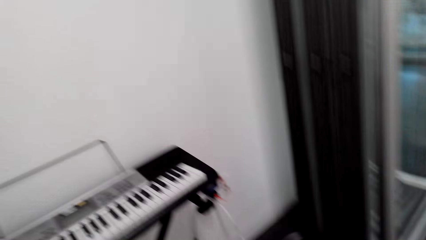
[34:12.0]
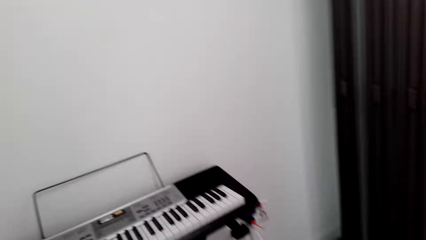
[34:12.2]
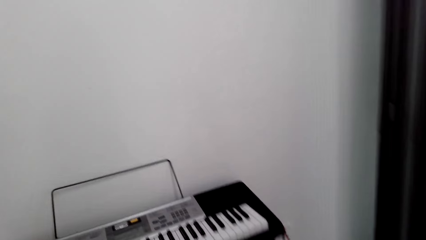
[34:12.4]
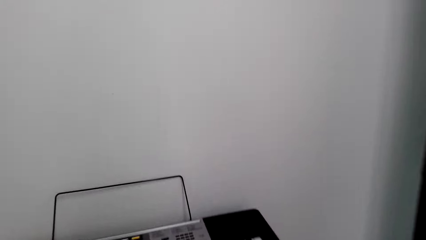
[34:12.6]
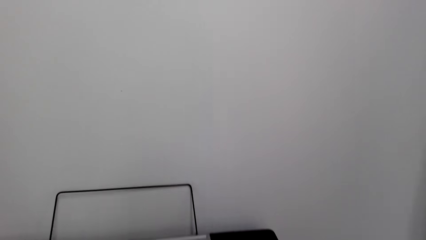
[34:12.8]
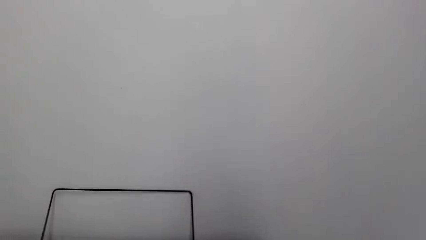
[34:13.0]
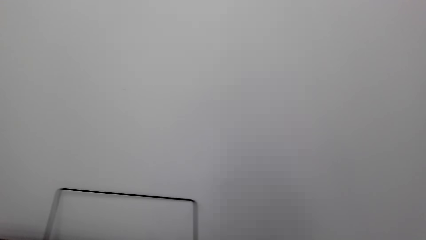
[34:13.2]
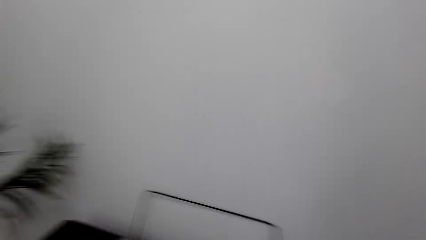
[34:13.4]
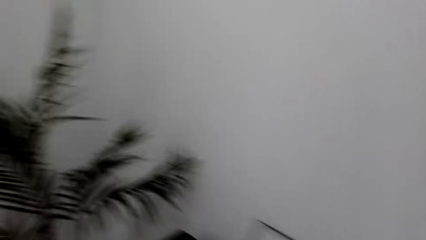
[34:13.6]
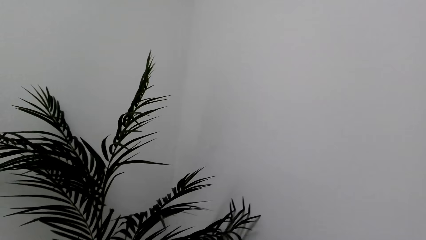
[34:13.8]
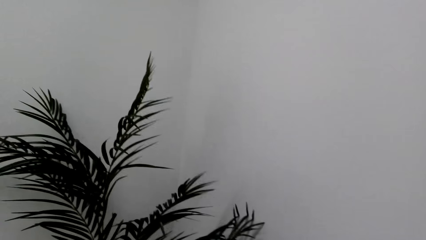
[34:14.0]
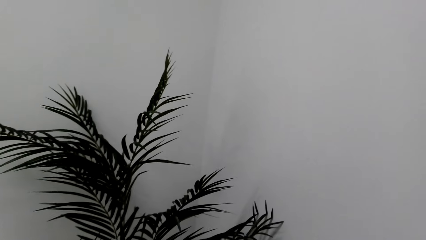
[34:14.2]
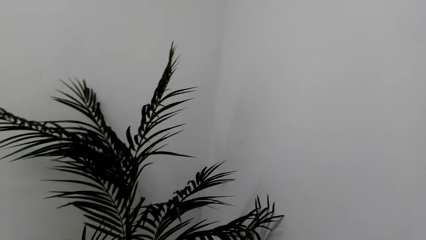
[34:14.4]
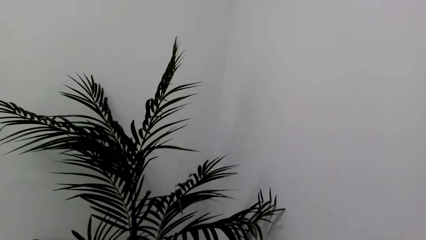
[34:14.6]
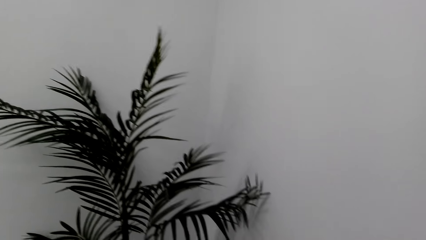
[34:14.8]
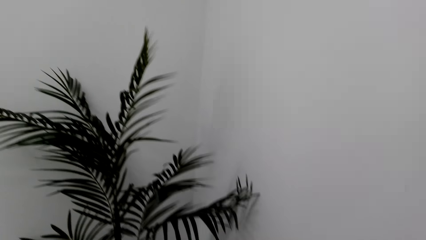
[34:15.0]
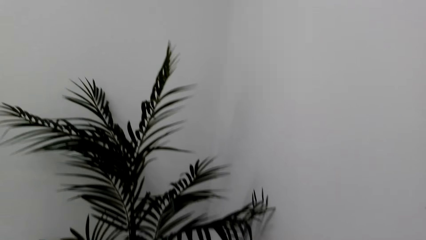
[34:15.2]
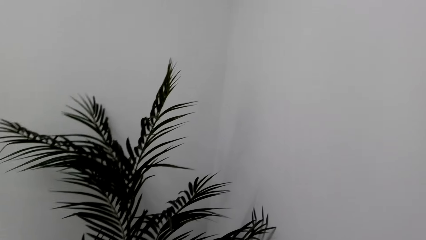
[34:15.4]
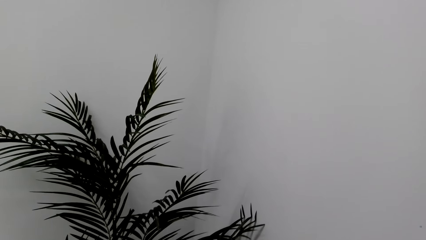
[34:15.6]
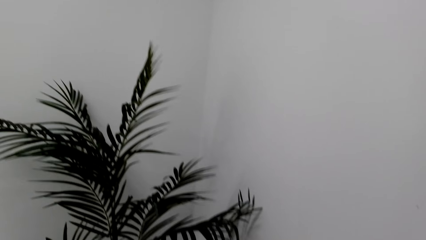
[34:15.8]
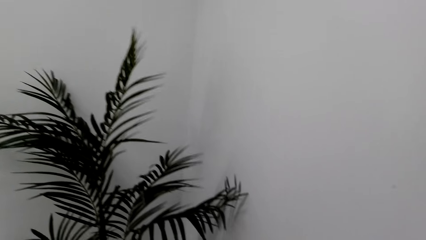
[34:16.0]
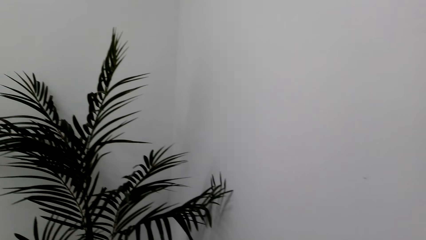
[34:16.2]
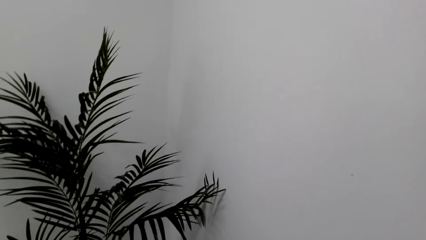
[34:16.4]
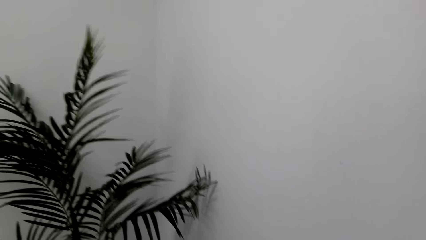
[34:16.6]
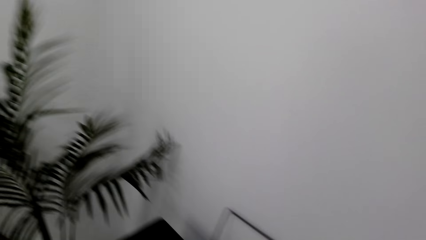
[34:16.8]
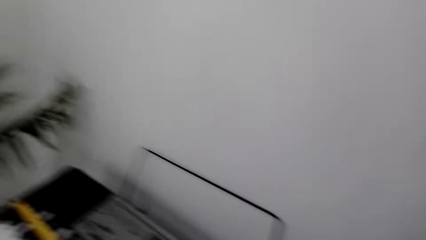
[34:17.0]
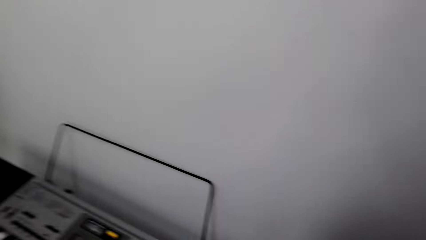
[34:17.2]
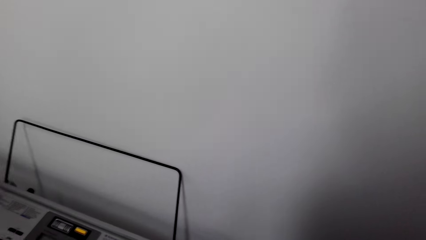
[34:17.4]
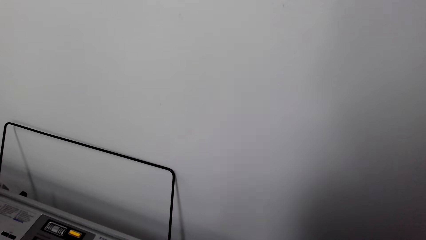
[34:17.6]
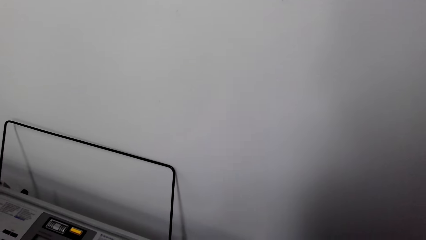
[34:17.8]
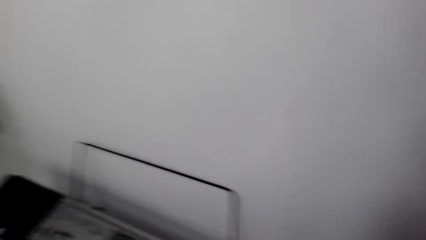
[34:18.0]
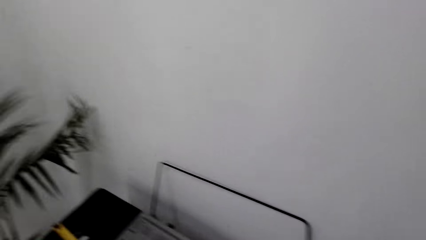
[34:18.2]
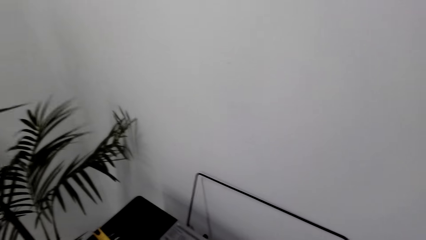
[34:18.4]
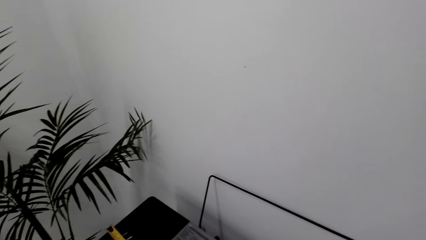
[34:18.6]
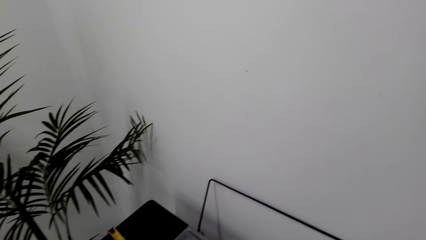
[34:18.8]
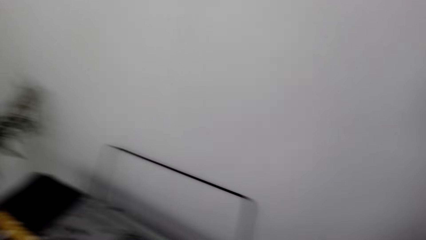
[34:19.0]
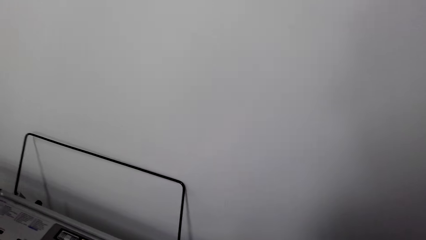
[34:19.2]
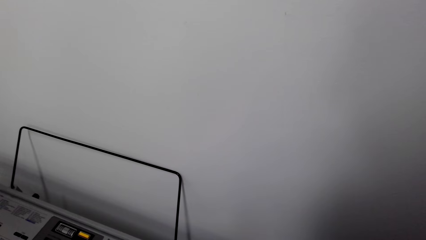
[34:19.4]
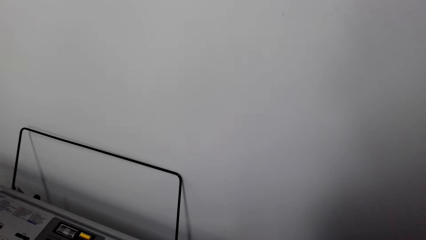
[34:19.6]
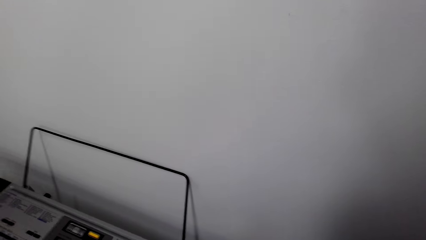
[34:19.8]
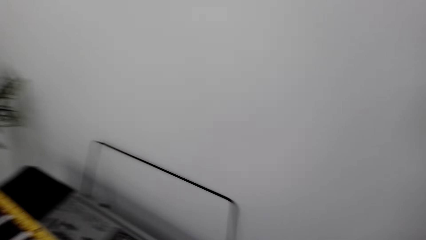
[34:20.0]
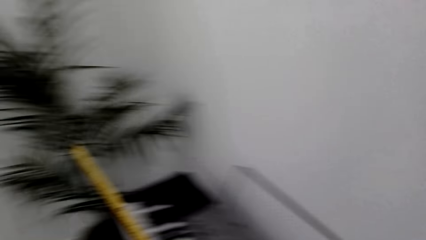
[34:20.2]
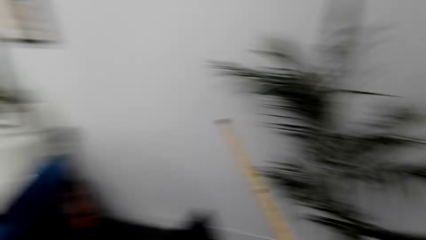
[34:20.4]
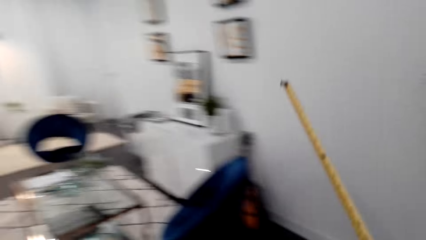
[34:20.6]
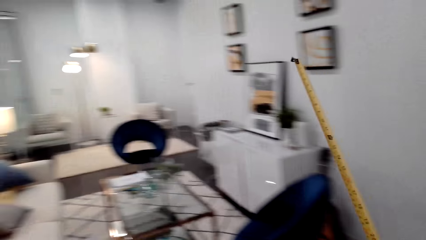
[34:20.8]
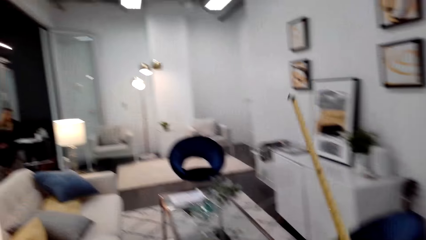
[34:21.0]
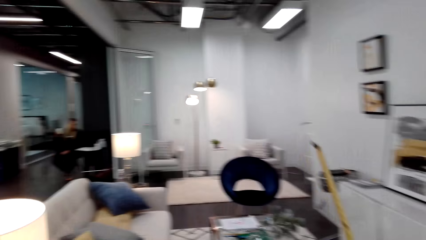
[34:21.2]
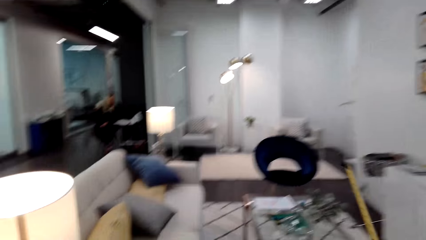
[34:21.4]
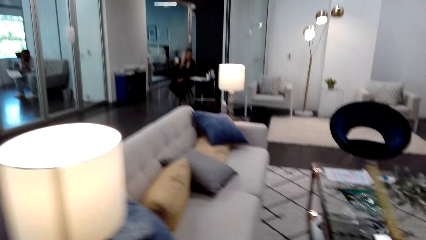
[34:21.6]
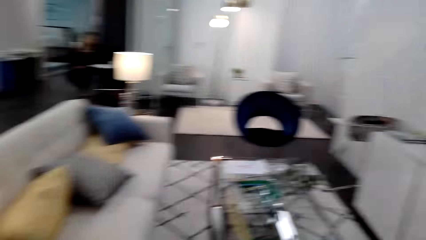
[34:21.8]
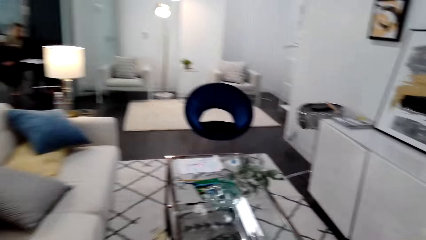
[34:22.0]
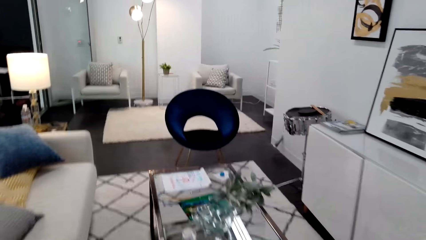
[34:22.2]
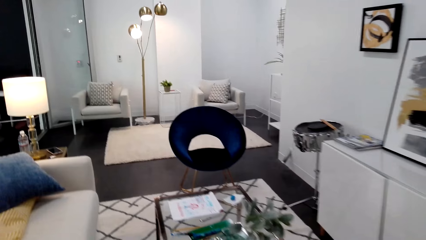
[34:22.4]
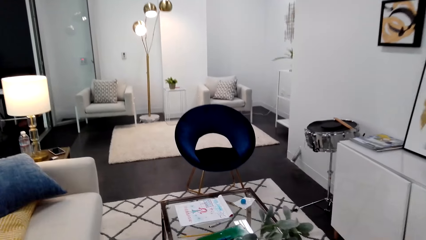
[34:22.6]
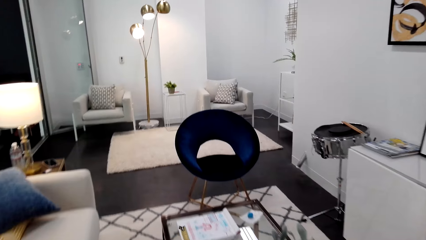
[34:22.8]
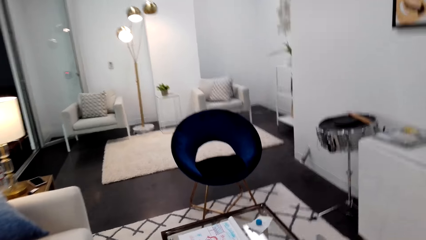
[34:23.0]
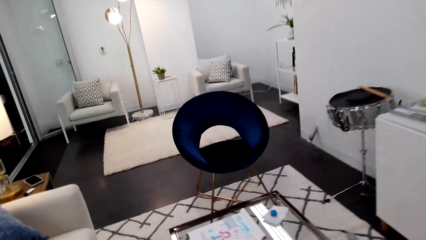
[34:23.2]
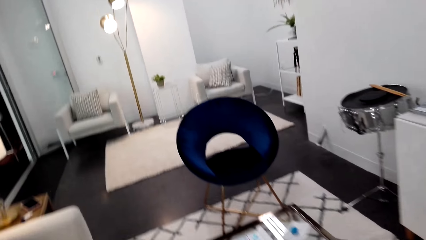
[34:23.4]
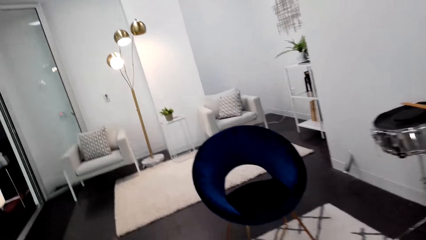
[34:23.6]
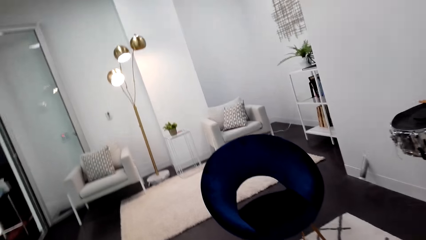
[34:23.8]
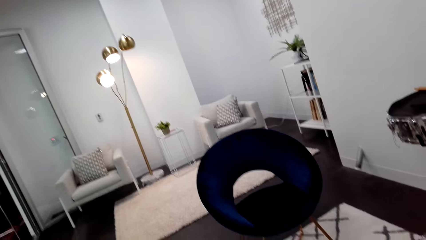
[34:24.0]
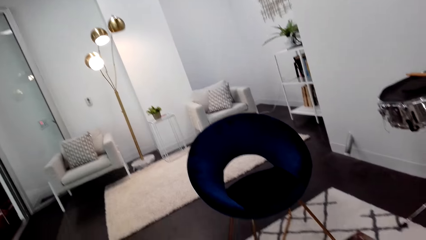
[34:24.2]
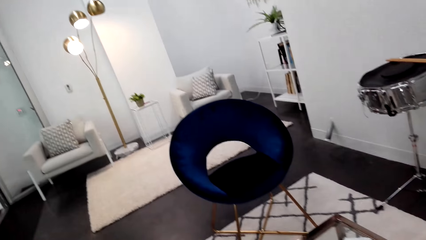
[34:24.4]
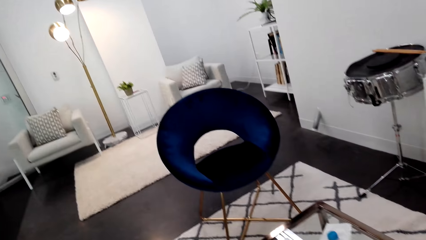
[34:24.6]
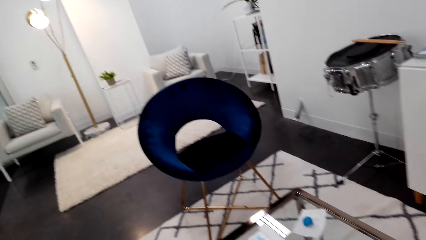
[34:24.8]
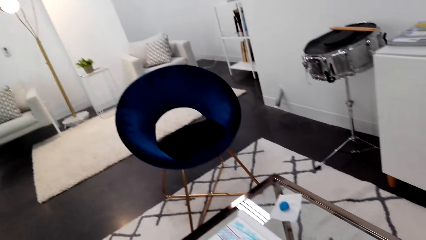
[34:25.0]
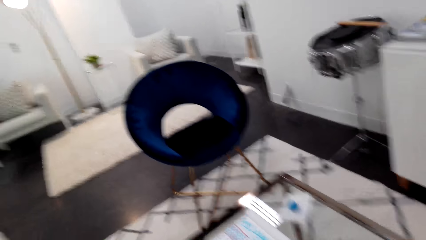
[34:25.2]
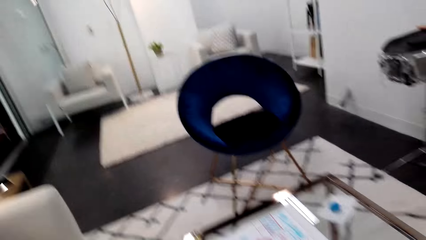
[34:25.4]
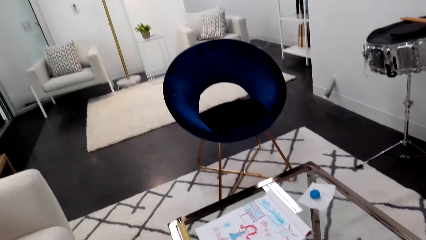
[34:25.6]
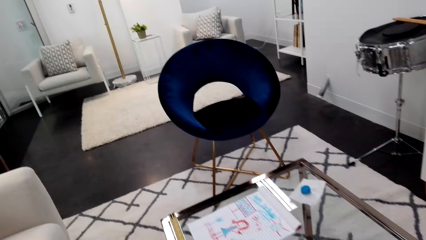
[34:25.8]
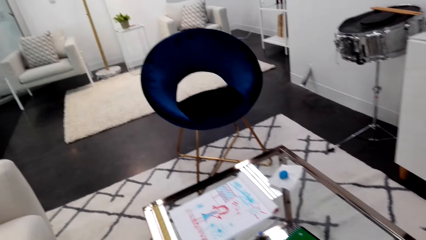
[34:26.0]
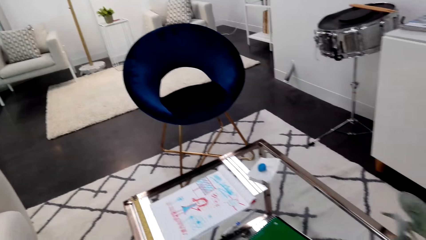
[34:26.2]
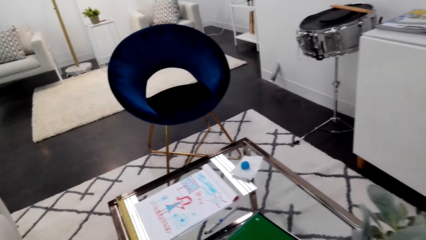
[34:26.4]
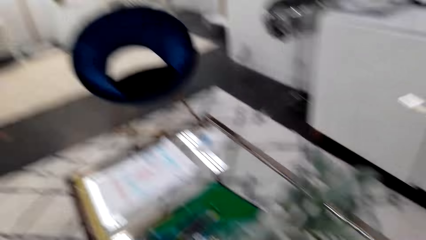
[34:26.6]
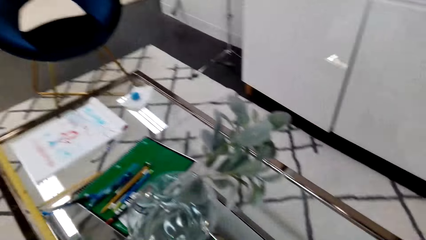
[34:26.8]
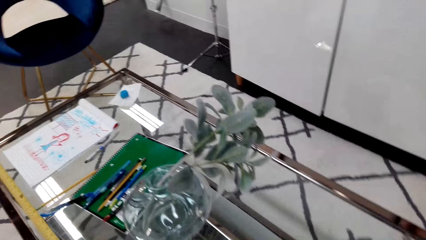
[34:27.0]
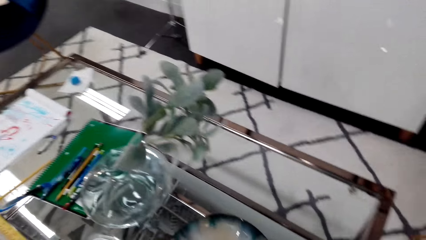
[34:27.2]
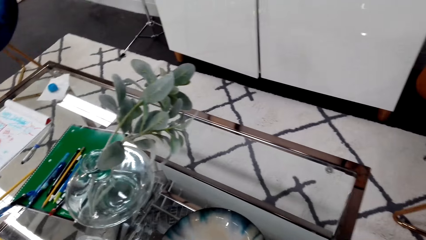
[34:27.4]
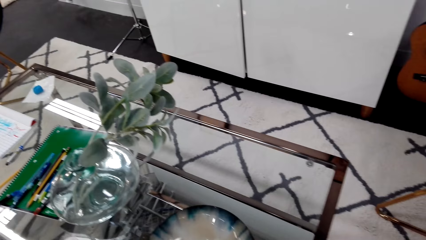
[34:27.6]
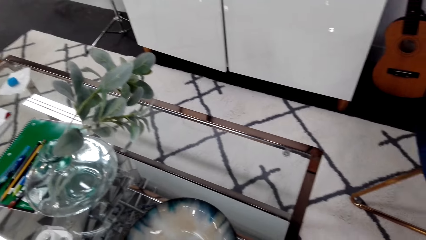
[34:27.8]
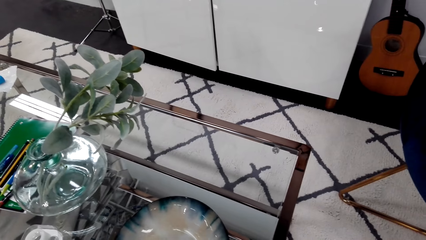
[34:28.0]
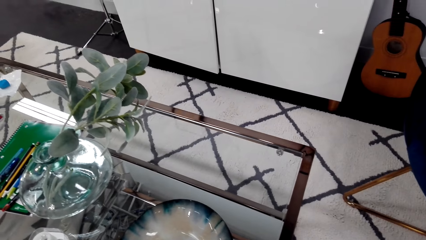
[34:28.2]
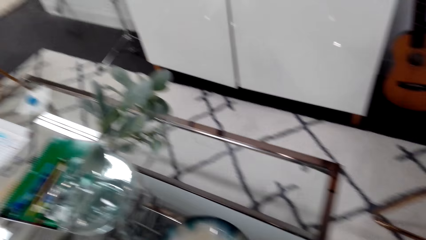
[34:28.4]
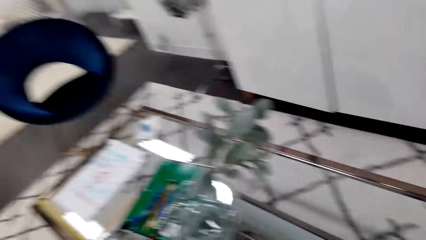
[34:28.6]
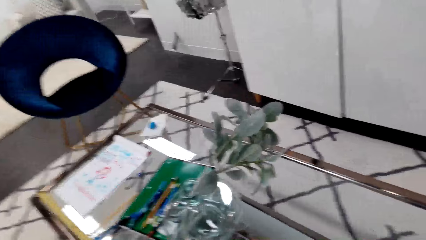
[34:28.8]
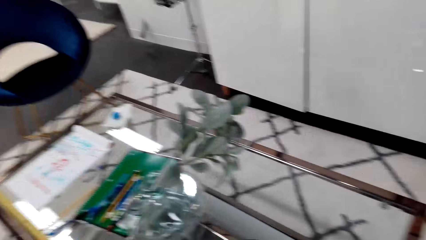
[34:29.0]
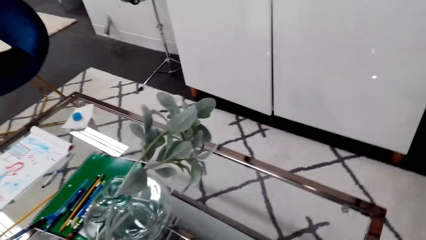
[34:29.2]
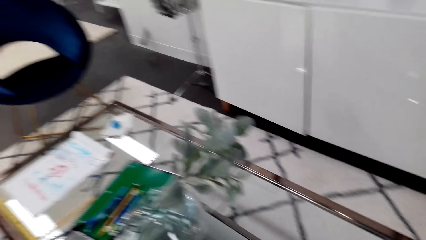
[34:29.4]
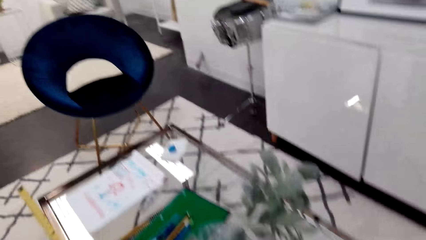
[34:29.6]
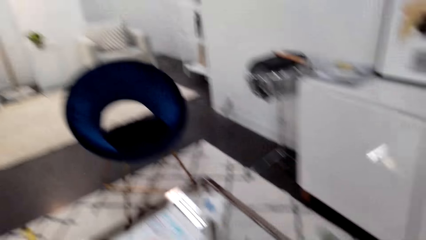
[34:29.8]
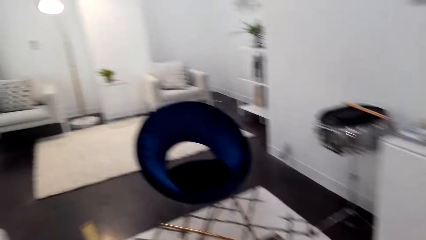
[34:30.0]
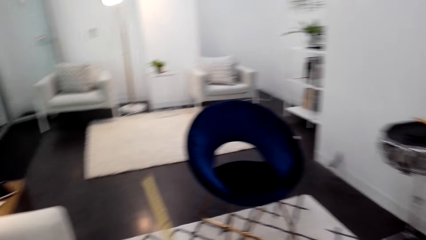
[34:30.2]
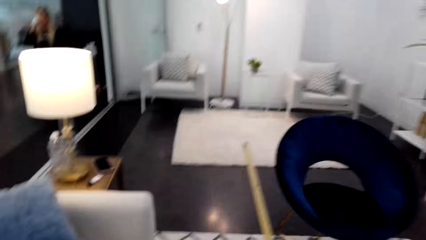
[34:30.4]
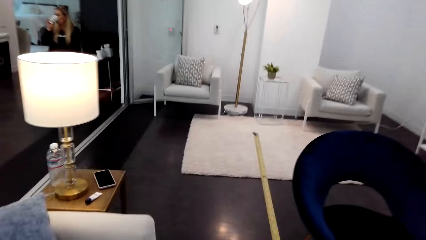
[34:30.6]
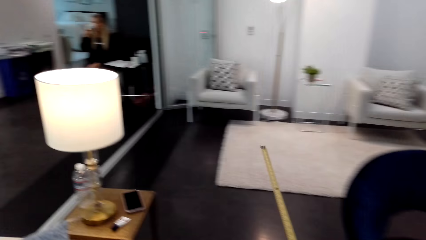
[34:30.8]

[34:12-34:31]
The camera wearer looks around the house. They dialogue with a person. They walk around the house. They measure the table using the tape measure.
